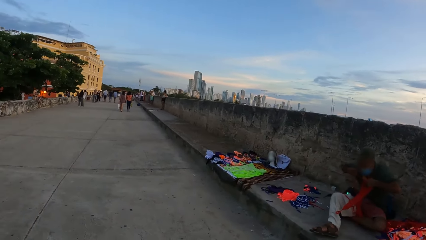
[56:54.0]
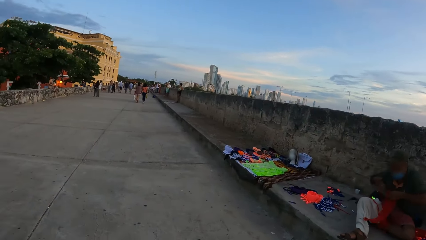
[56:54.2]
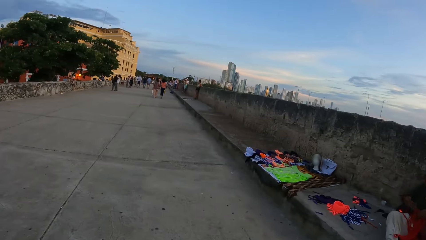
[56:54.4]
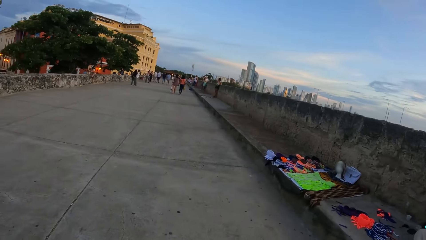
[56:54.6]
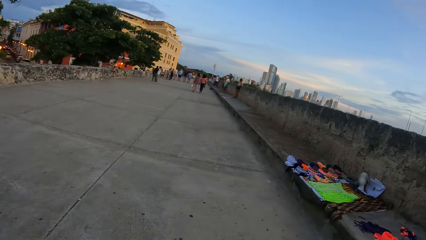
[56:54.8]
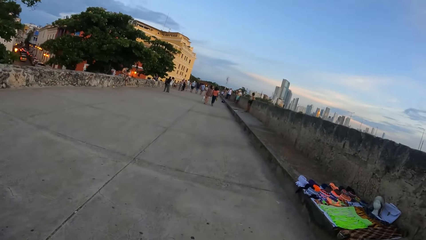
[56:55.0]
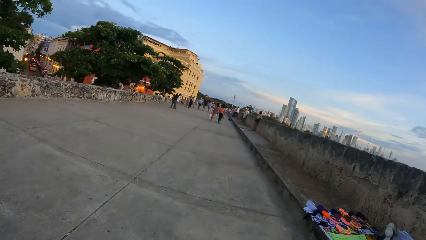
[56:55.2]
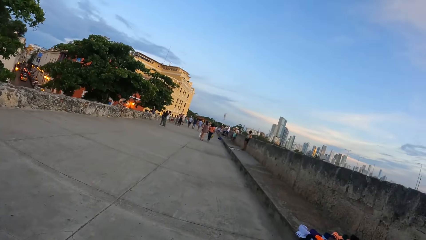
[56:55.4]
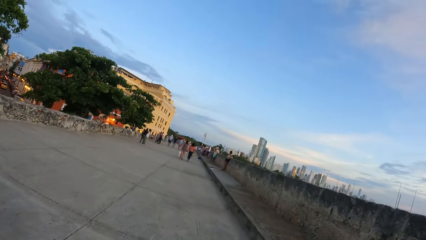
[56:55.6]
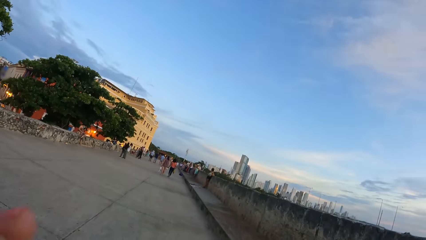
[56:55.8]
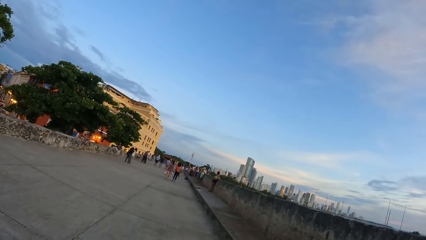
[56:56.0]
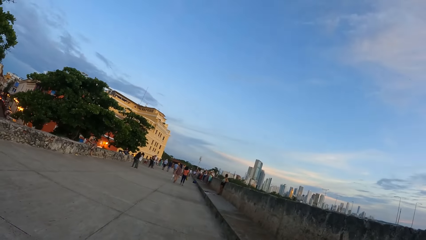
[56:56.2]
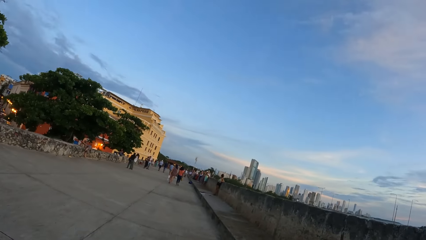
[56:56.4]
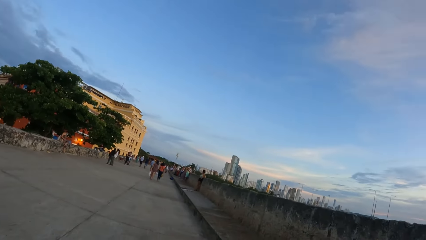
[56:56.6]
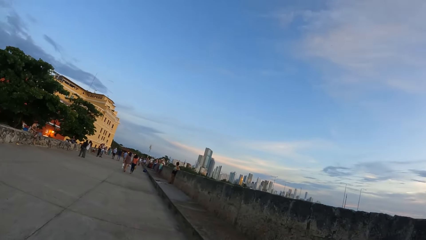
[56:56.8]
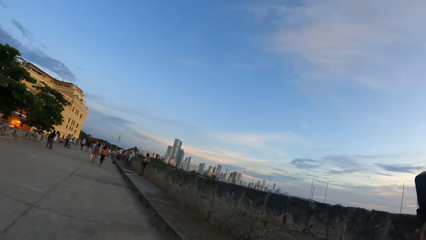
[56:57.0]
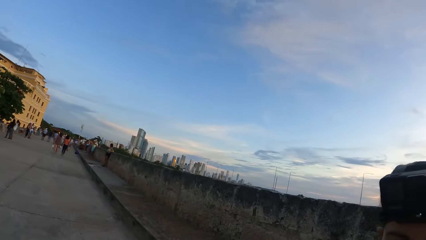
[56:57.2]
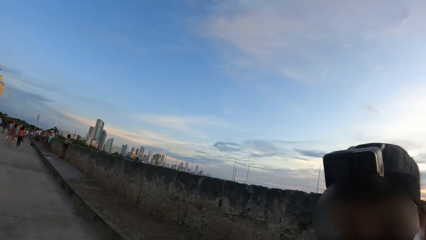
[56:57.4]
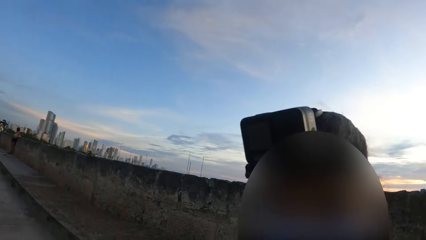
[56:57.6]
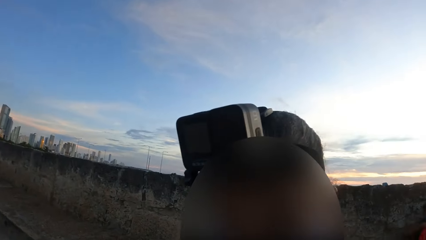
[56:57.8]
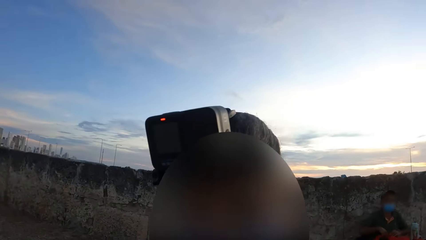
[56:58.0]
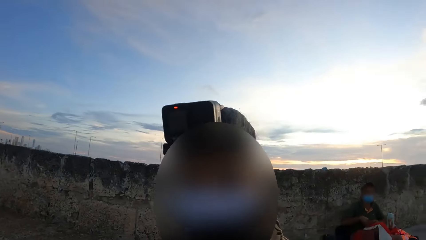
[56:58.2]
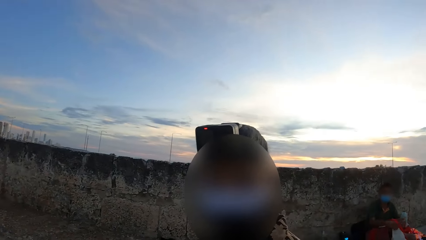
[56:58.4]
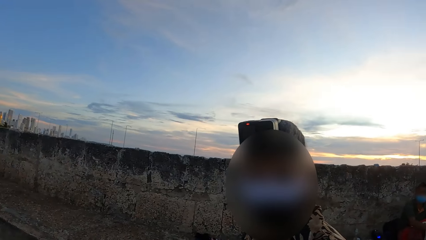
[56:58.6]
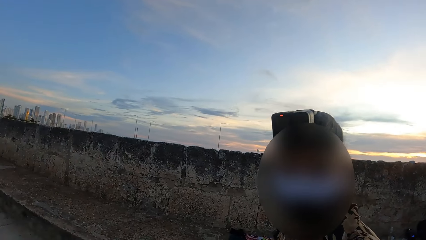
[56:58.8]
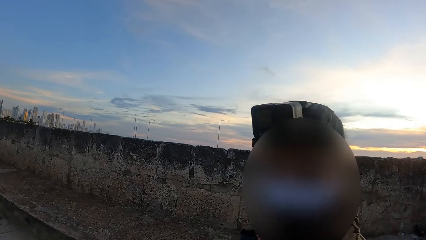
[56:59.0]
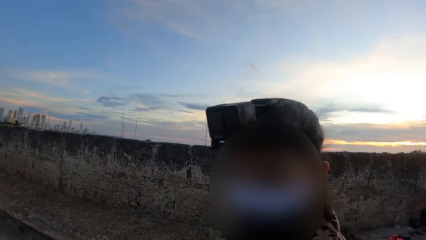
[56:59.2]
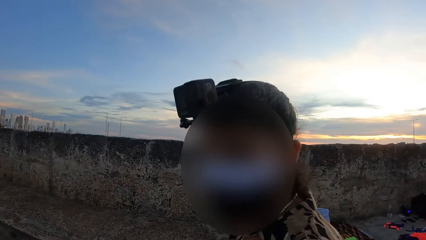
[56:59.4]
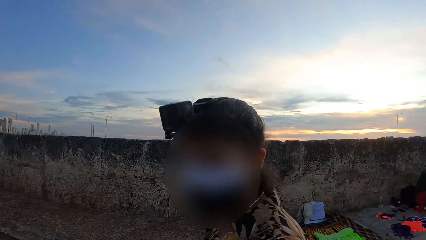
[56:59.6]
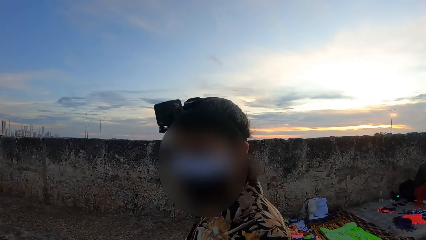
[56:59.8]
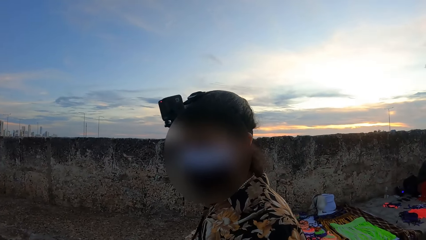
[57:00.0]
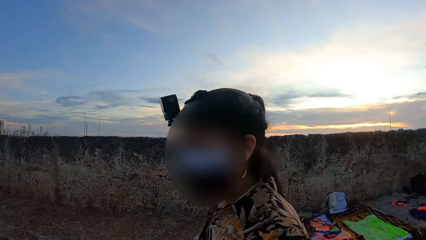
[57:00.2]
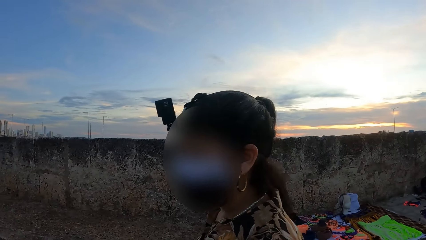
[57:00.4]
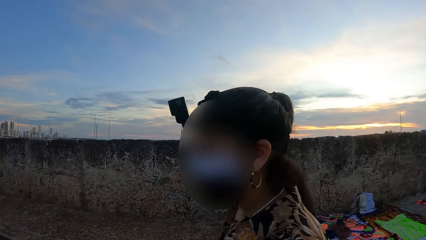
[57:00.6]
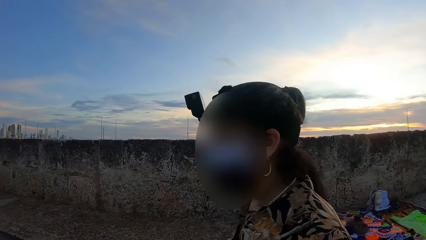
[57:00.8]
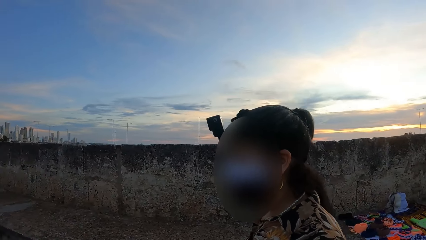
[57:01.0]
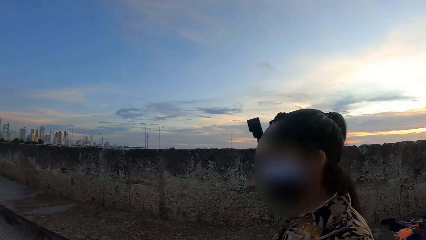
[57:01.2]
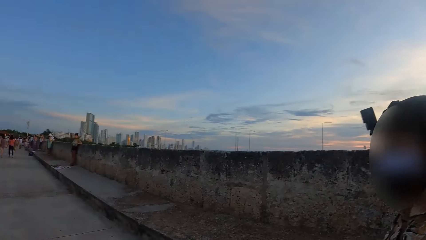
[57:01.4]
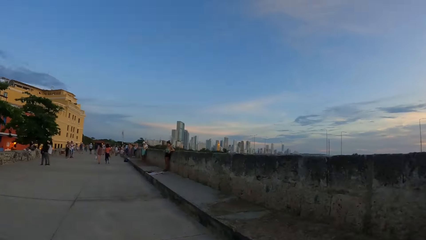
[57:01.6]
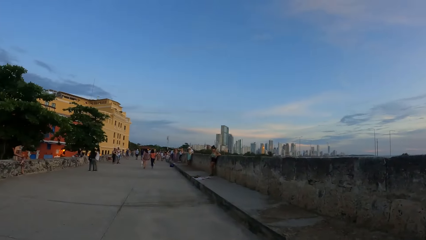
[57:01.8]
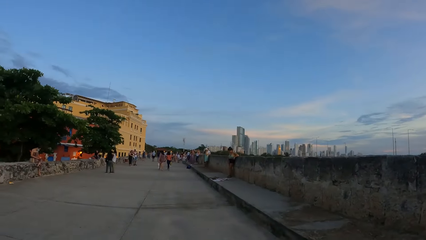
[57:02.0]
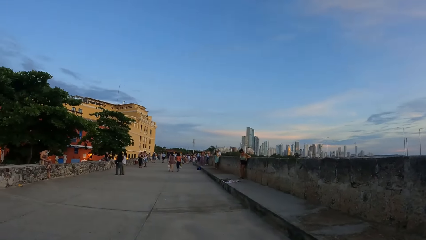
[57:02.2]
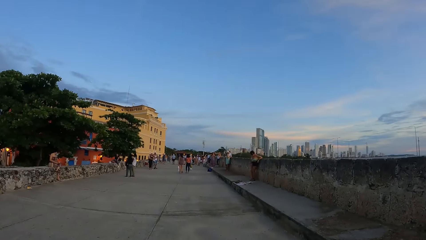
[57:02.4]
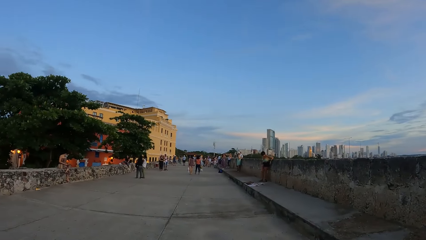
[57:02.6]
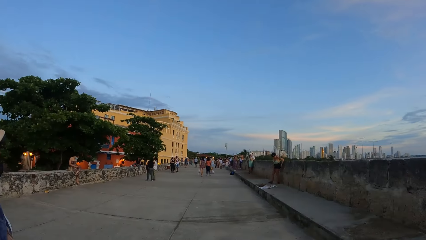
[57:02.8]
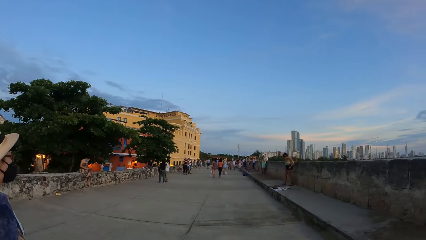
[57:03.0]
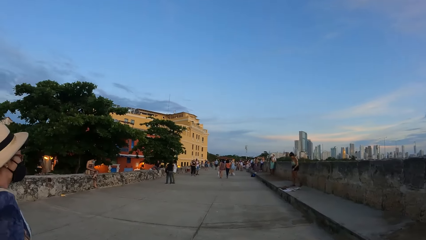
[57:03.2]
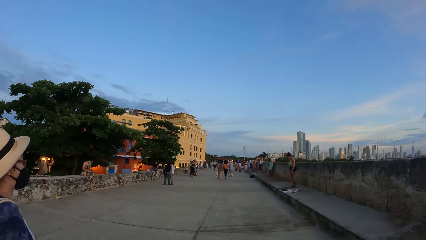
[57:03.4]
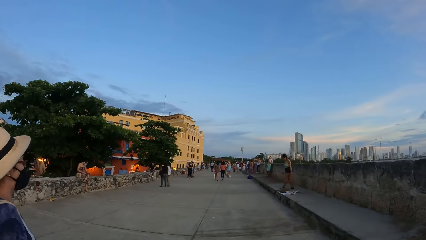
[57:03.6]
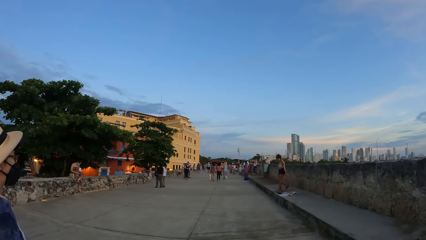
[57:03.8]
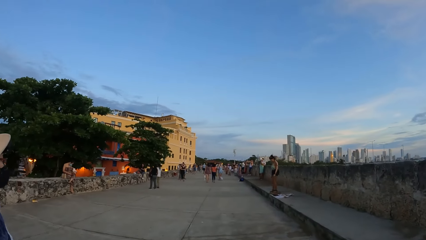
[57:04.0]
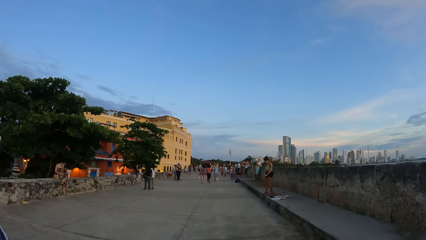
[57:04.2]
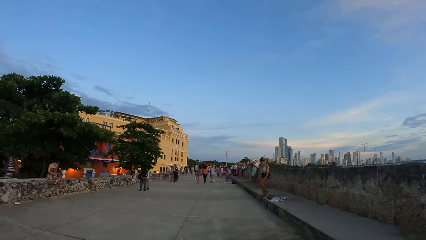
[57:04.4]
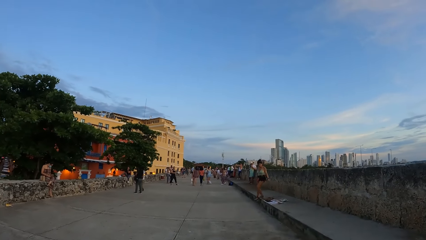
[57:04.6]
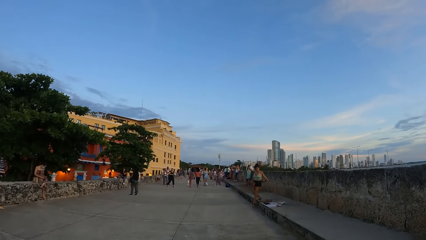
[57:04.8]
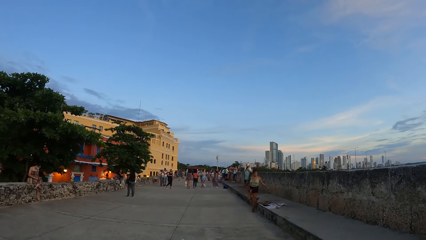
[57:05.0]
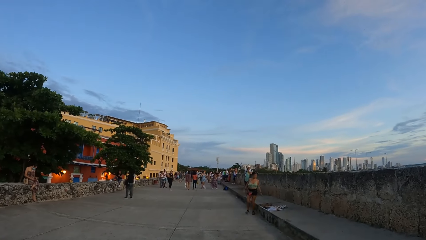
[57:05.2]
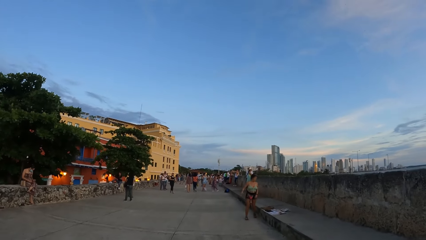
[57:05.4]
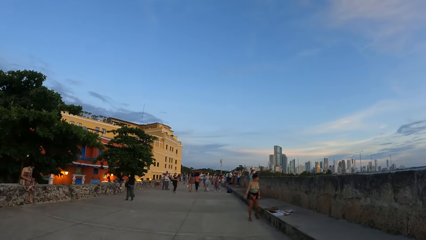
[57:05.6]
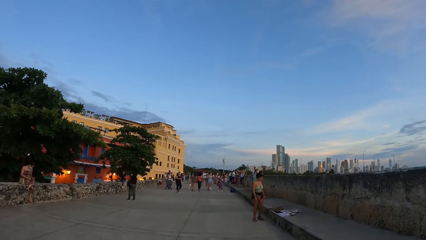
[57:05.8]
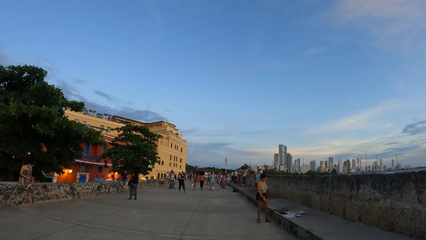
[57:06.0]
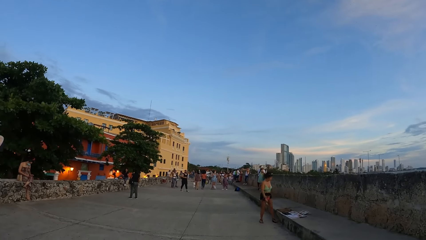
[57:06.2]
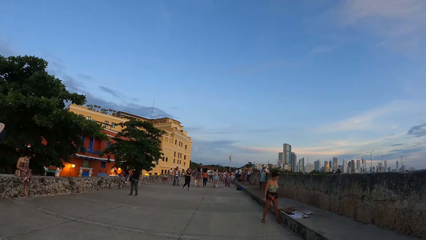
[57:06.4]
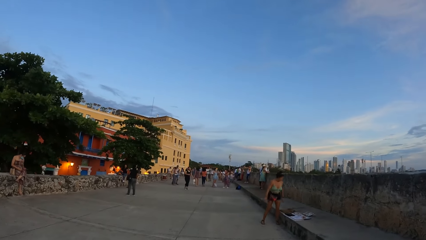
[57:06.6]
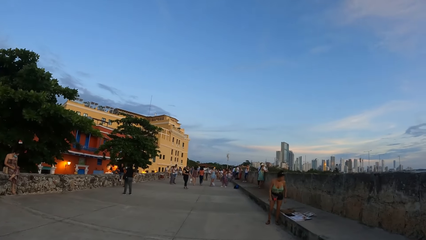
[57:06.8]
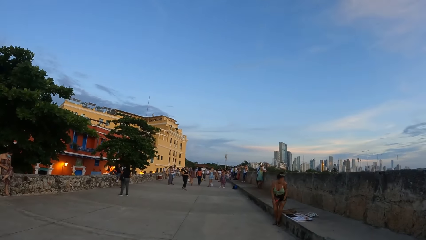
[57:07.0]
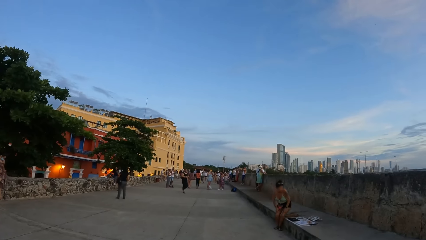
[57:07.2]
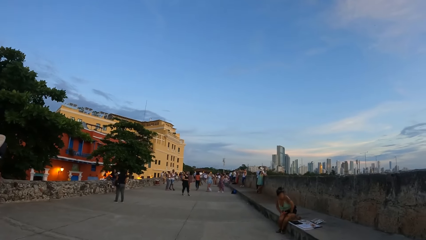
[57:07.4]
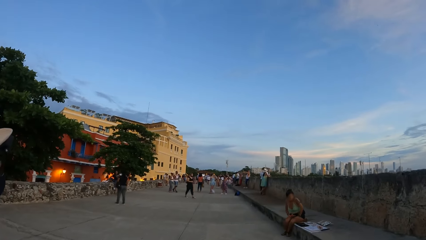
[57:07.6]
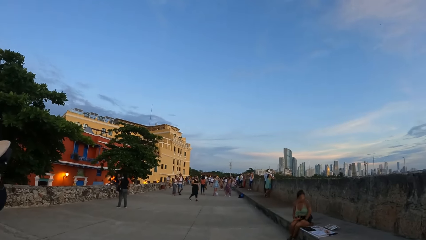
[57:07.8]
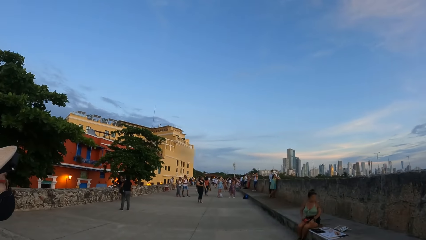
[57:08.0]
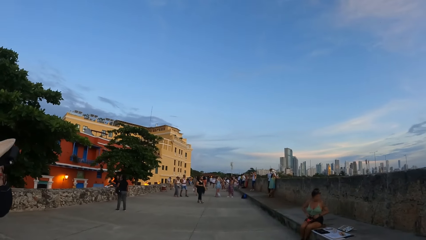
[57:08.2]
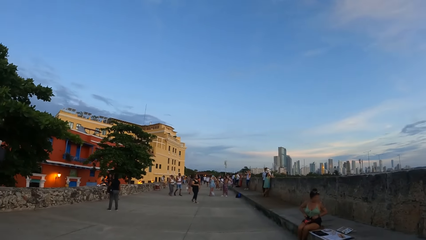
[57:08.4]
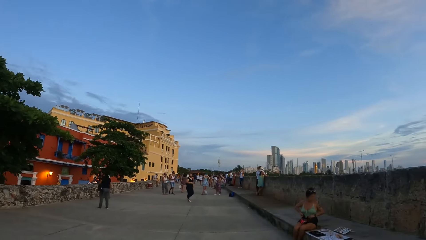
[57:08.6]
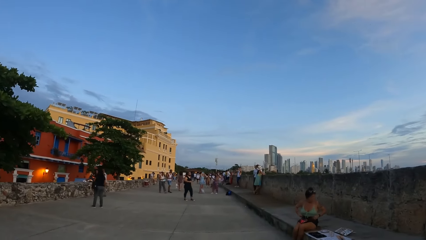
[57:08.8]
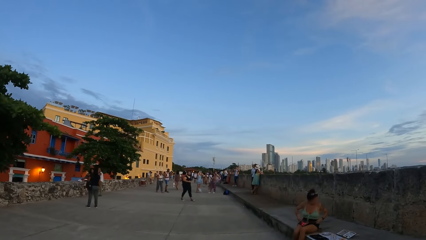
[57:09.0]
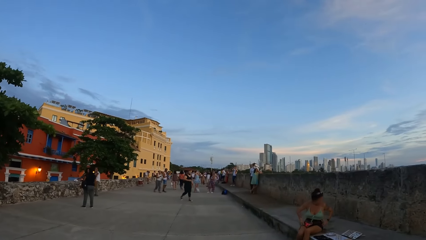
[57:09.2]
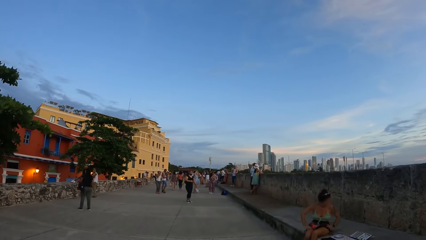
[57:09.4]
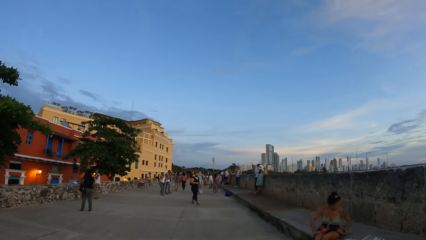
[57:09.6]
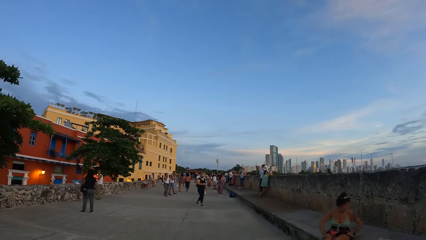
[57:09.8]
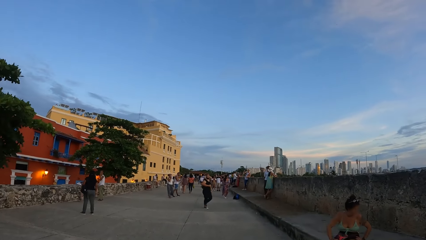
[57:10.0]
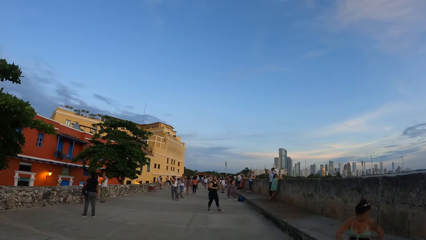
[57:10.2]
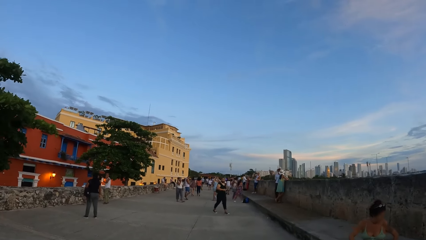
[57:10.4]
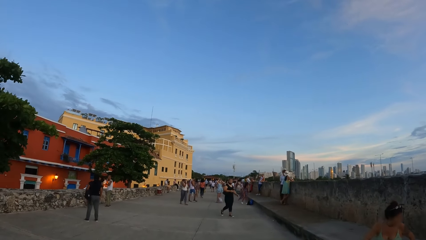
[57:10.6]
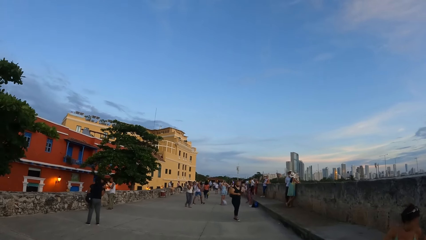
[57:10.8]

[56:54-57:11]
The camera wearer looks around the view point. A lady engages the camera wearer. The camera wearer looks on the walkway. They walk around.
